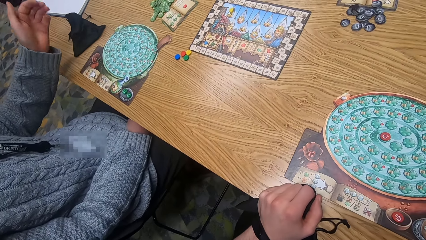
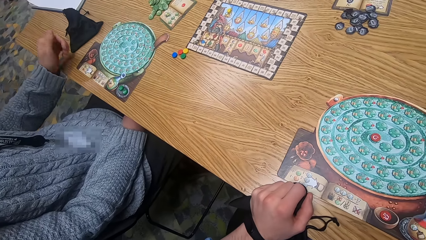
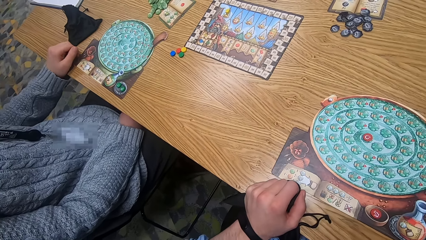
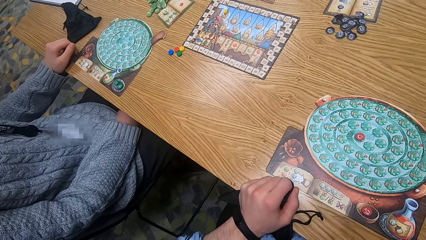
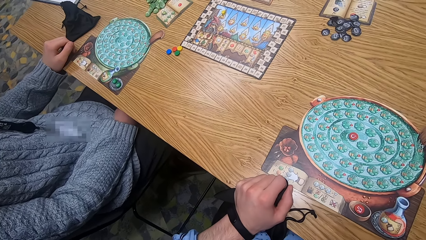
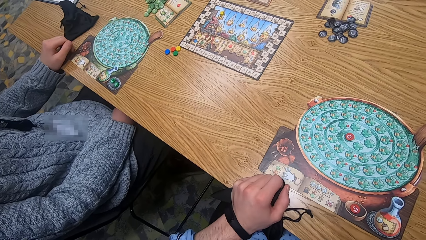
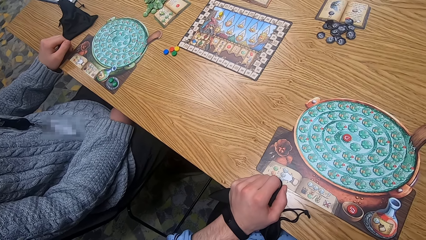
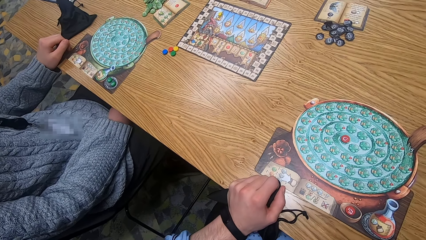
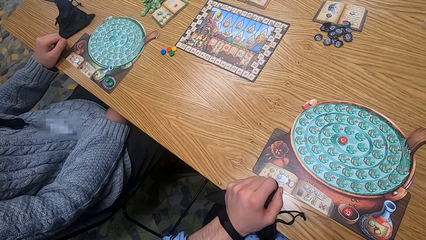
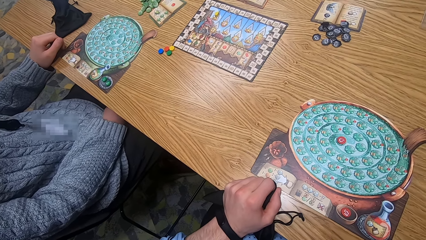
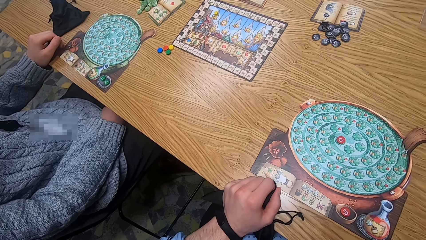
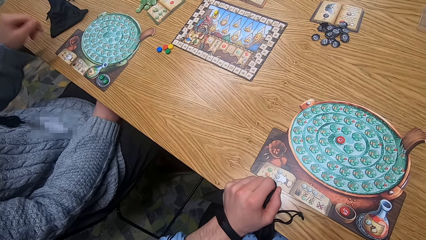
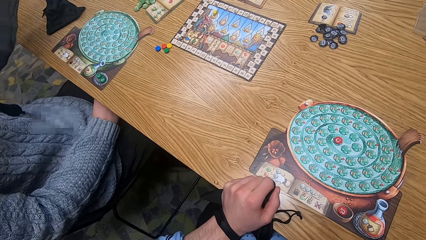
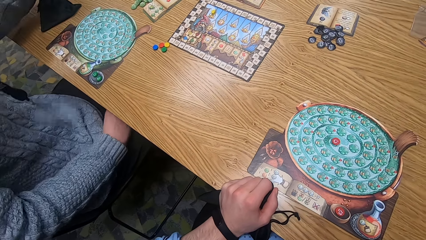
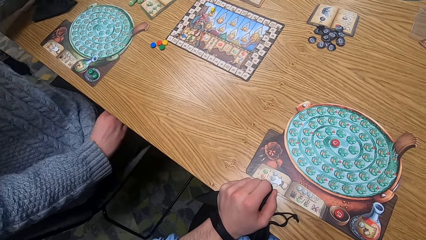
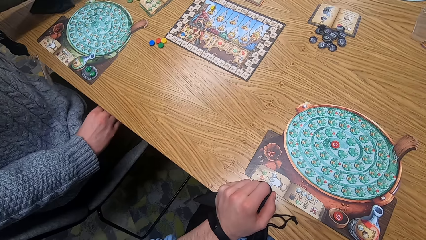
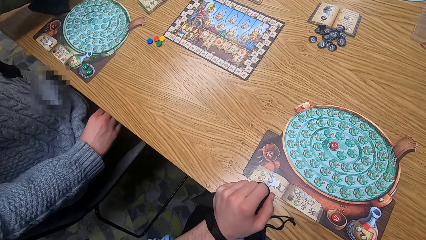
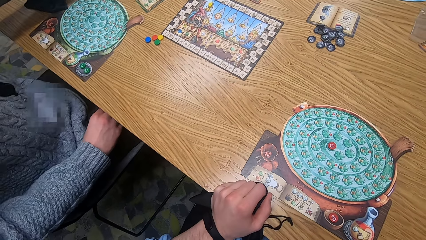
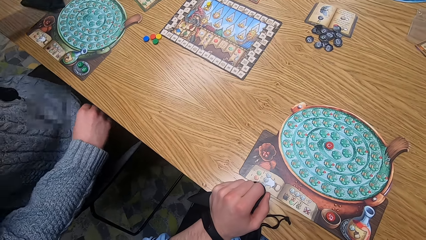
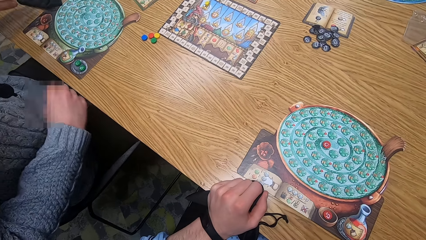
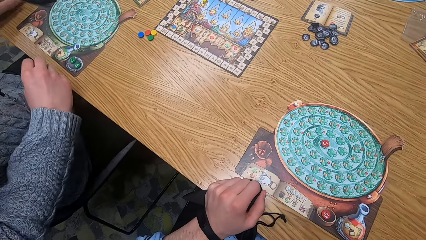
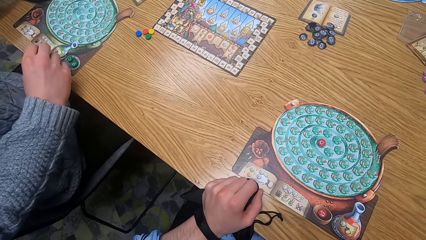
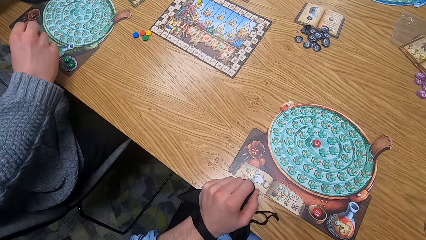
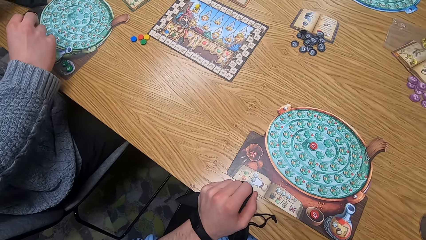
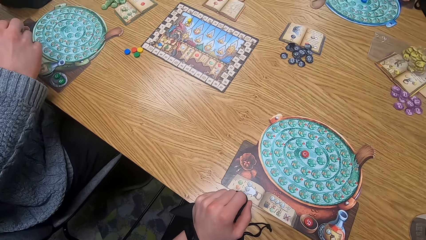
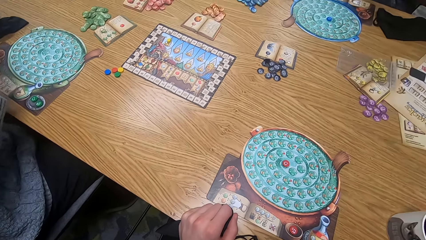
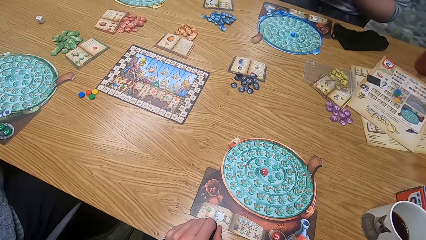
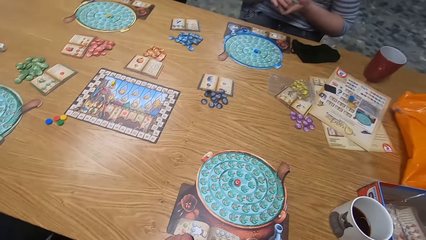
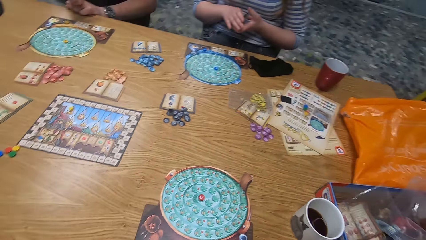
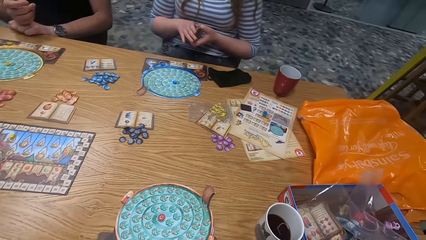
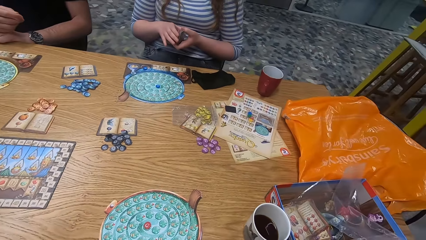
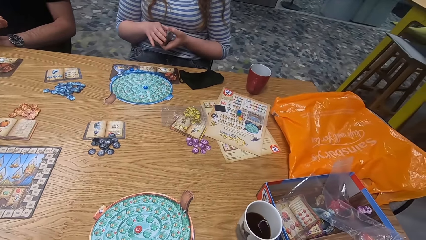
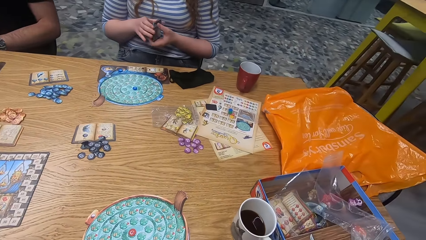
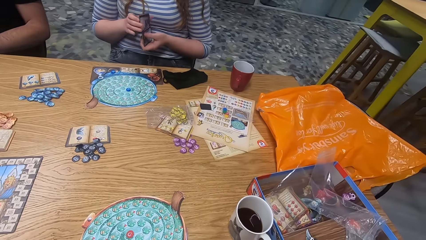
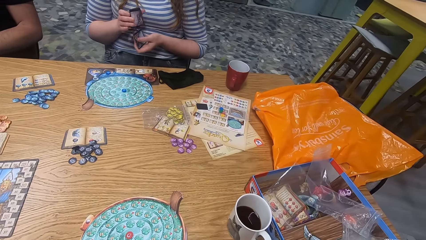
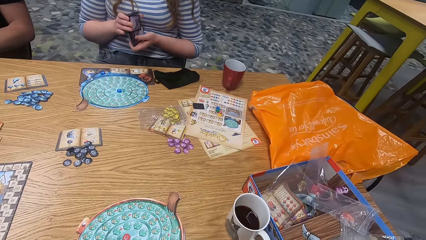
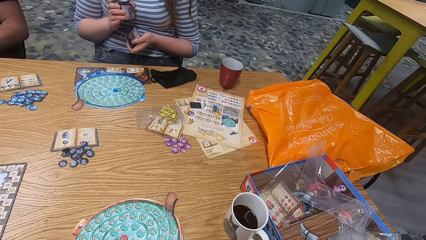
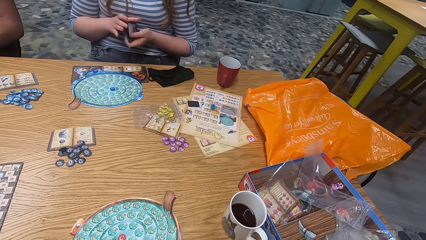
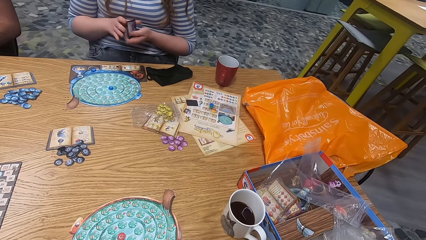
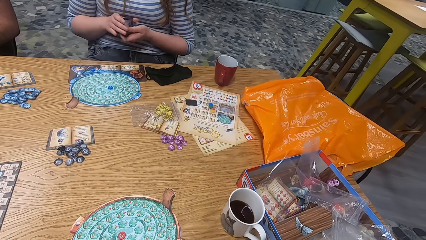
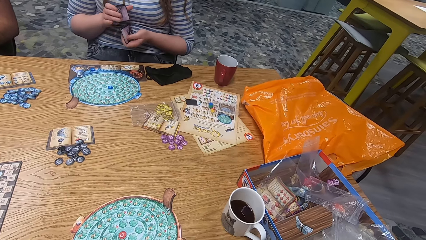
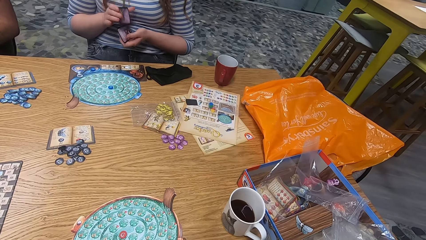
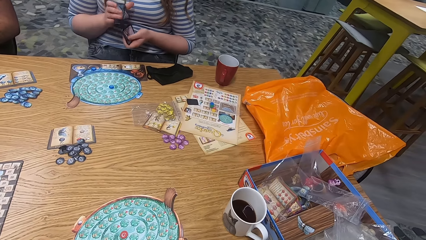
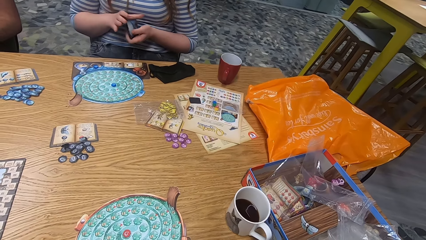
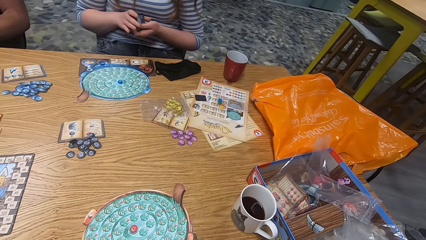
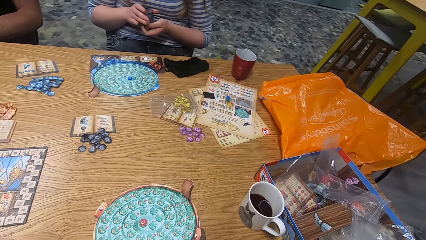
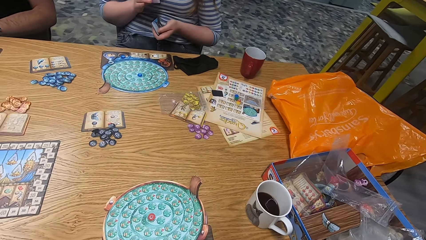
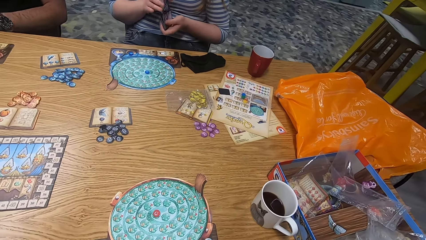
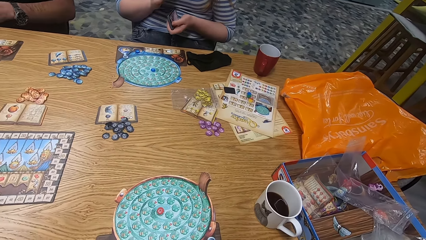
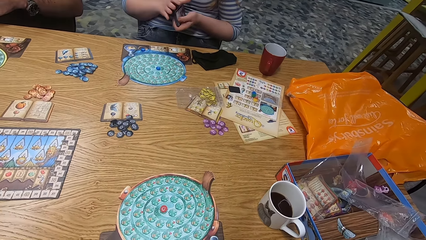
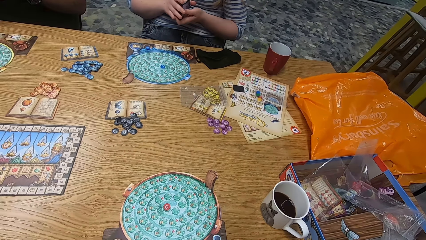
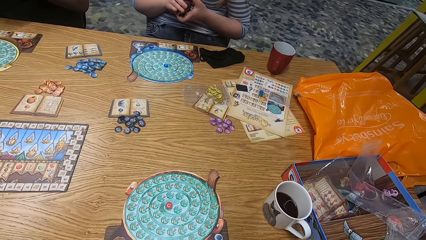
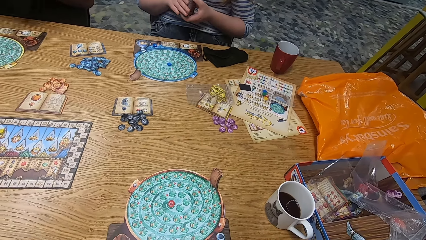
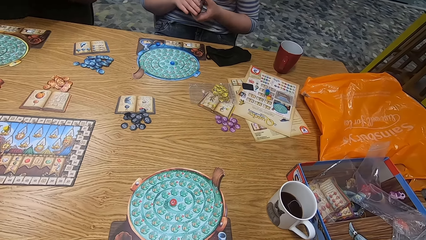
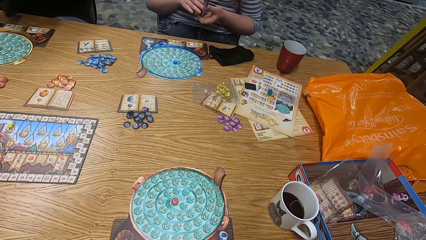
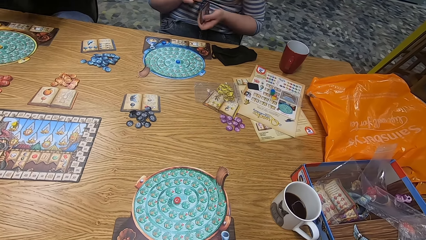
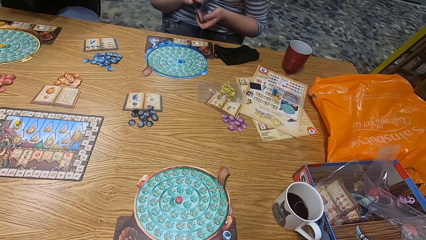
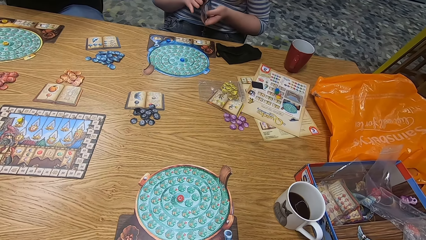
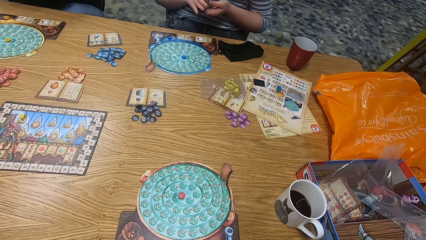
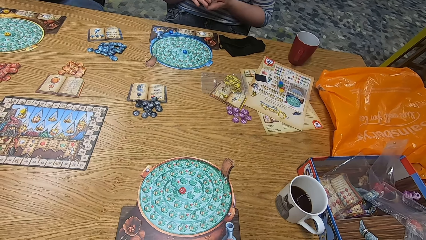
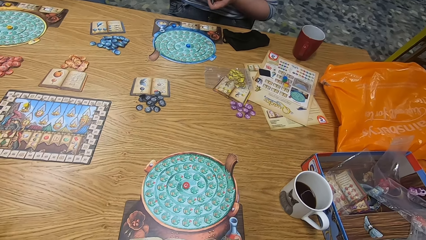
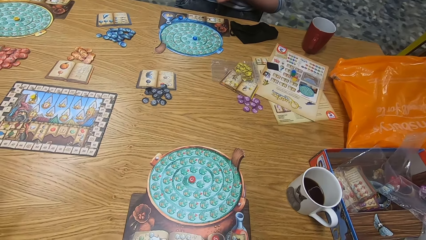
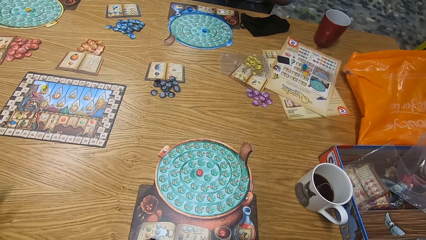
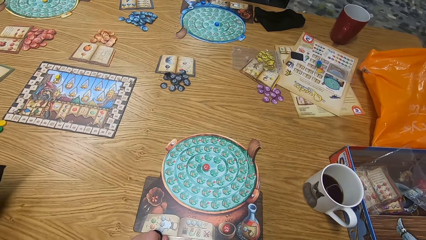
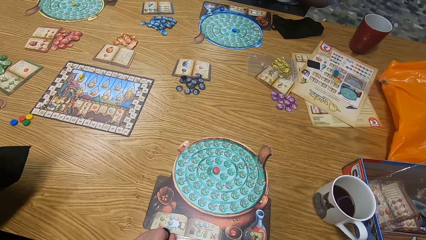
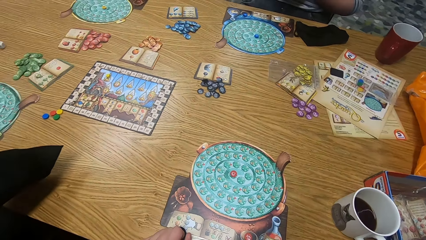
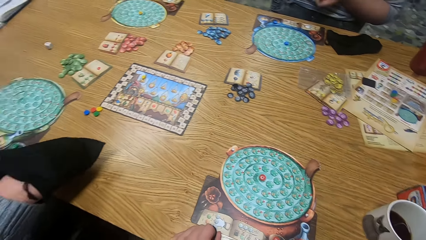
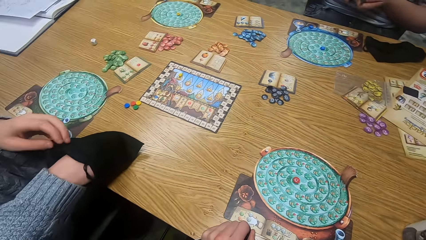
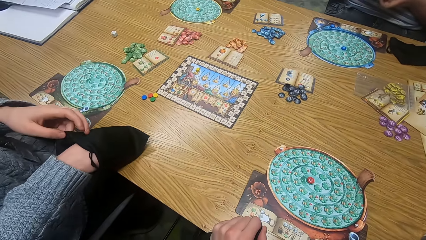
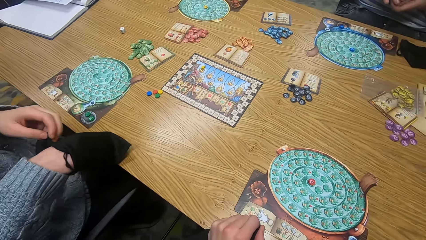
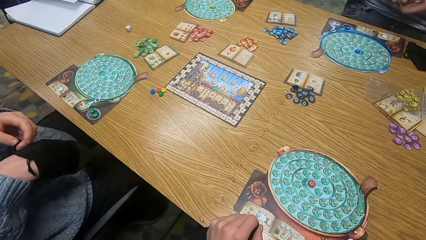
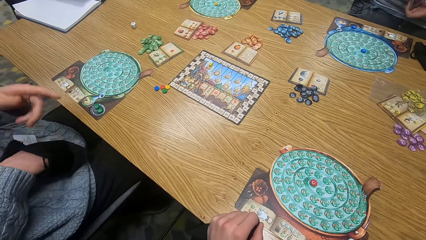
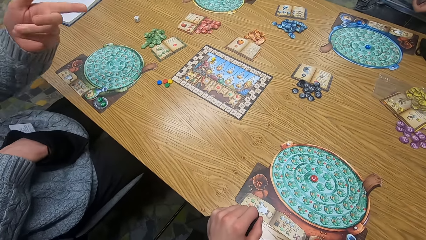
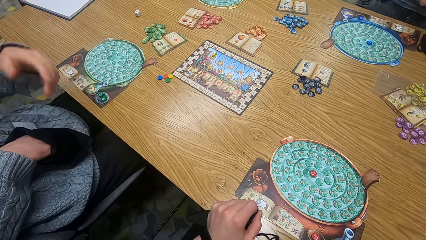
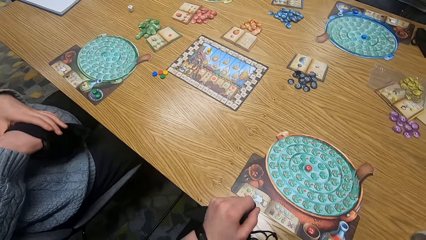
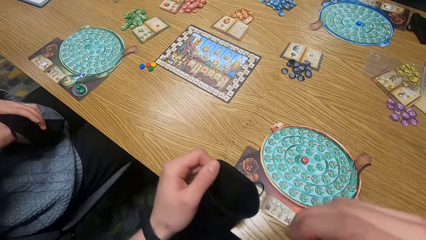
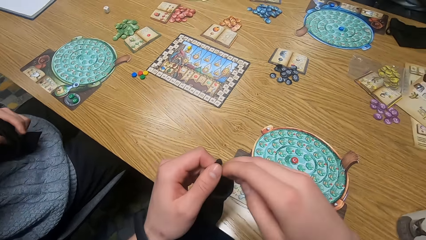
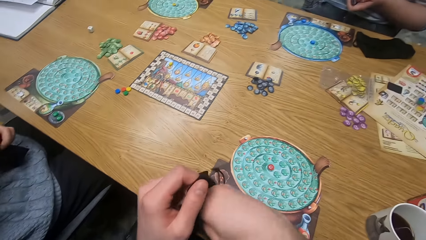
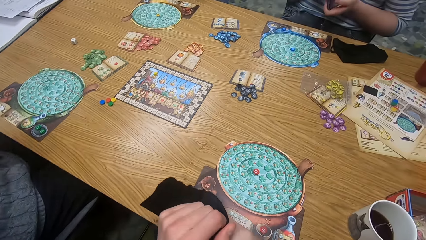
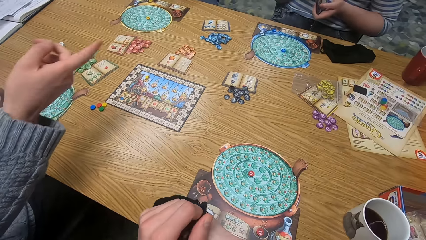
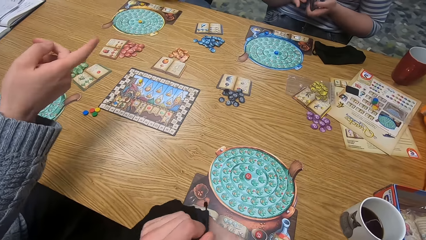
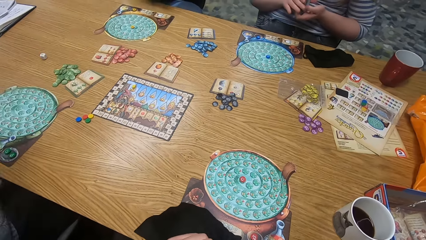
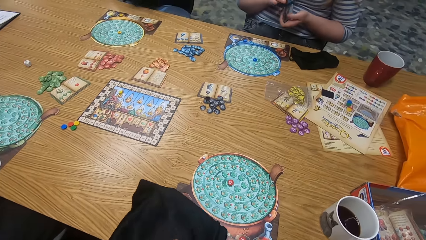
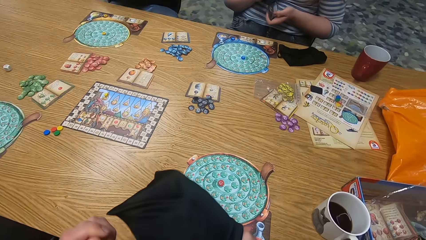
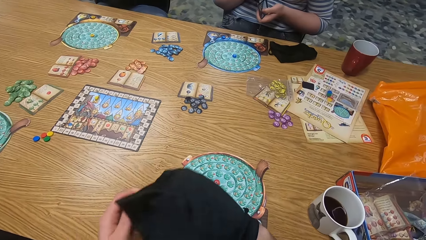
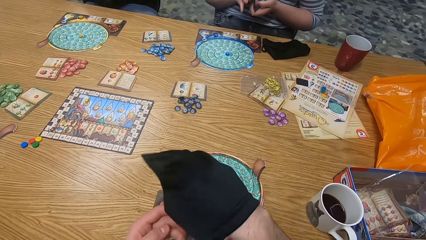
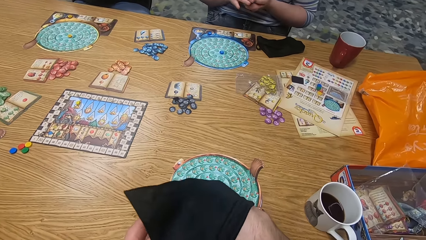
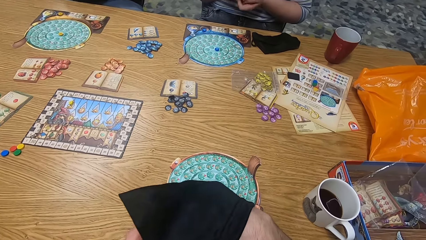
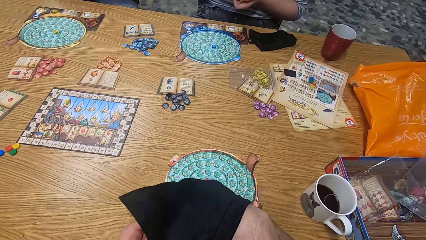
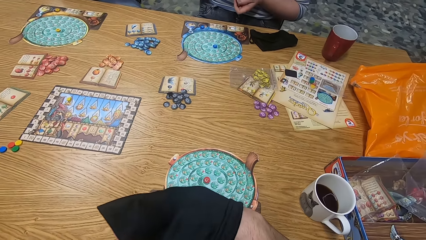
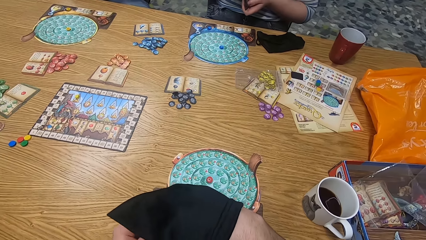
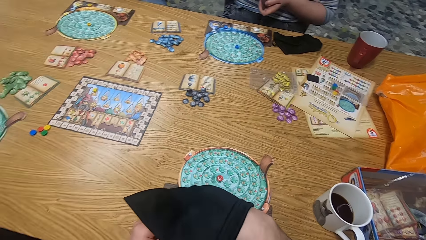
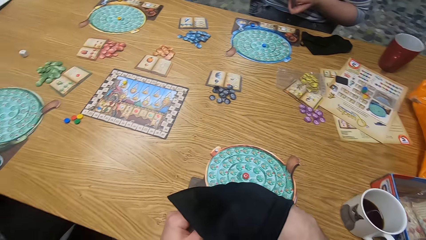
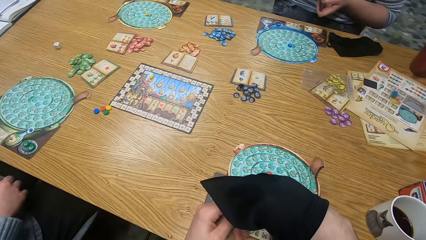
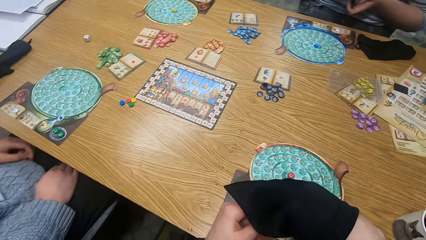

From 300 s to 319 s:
The woman places her left hand on the table. The woman touches a player bag on the table with her left hand. Another woman swipes cards. The man holds the player bag with both hands. The first woman places her right hand in the player bag, holds the player bag with her left hand, places the player bag on the table with both hands, drags the player bag from the table with both hands and holds the player bag with both hands. The camera wearer lifts the player bag from the table with his left hand. Another man searches a bag. The camera wearer puts his right hand inside the player bag. He shakes the player bag with his right hand.
